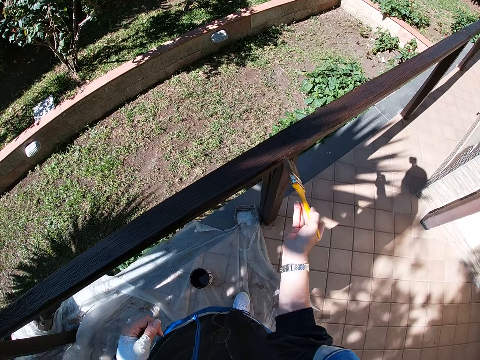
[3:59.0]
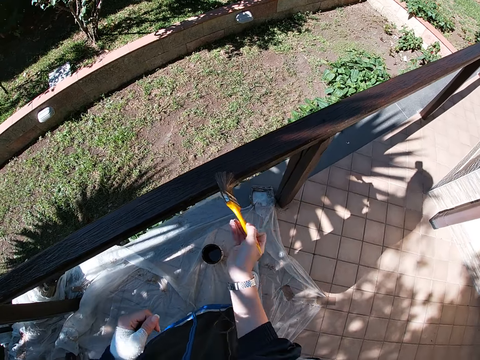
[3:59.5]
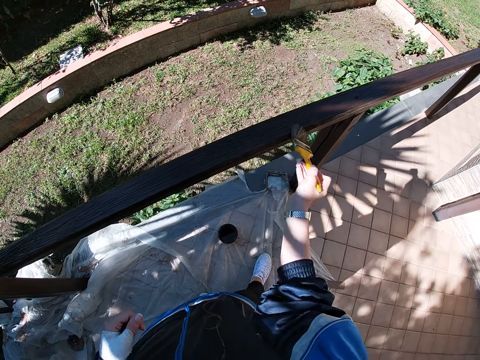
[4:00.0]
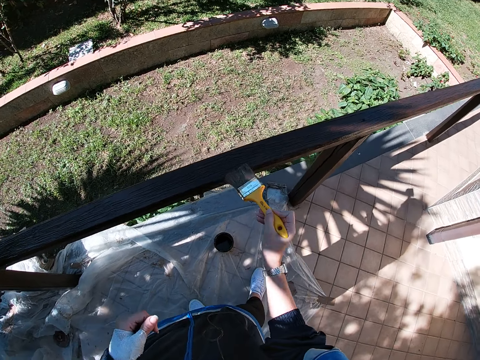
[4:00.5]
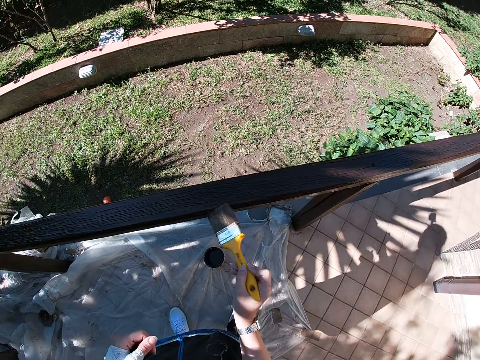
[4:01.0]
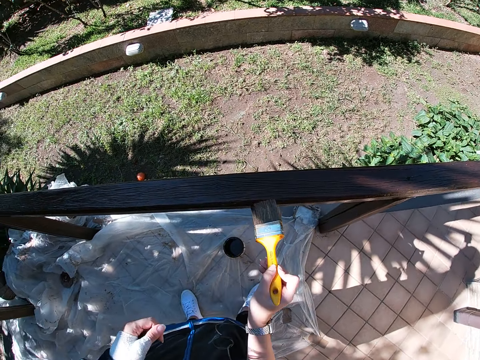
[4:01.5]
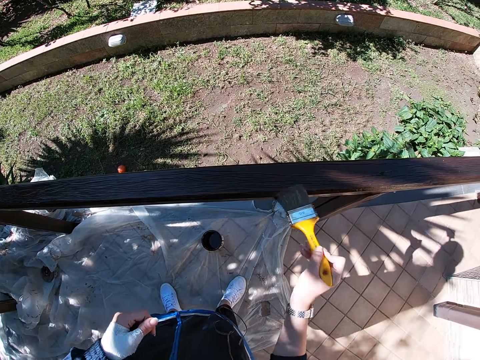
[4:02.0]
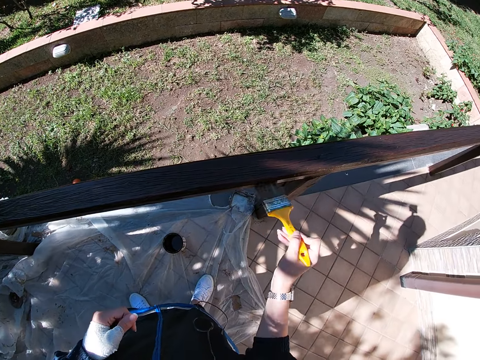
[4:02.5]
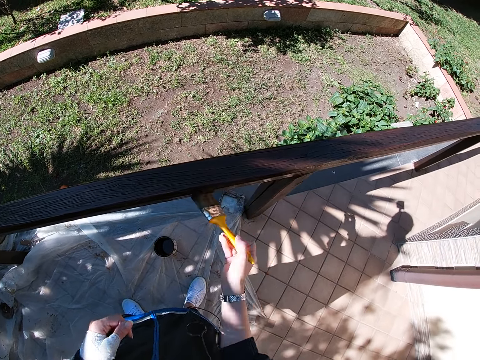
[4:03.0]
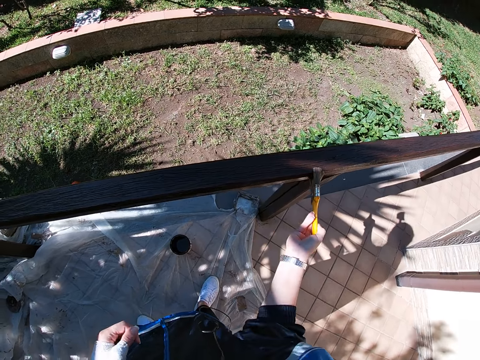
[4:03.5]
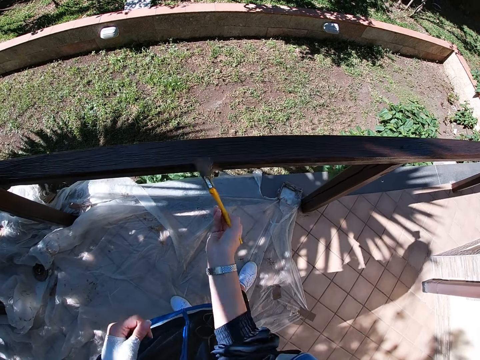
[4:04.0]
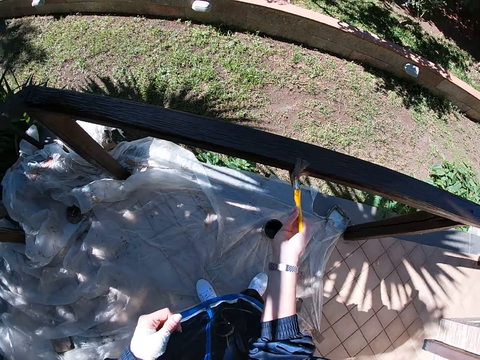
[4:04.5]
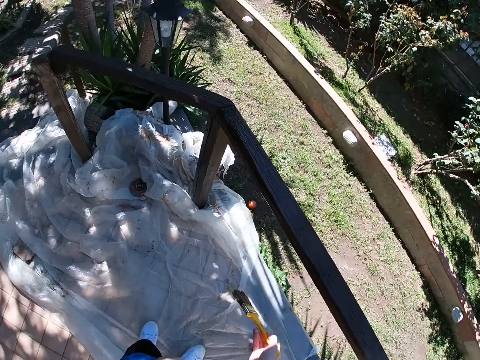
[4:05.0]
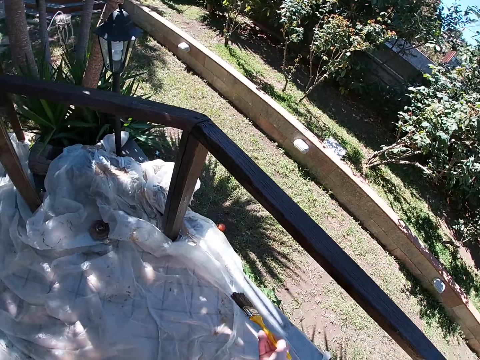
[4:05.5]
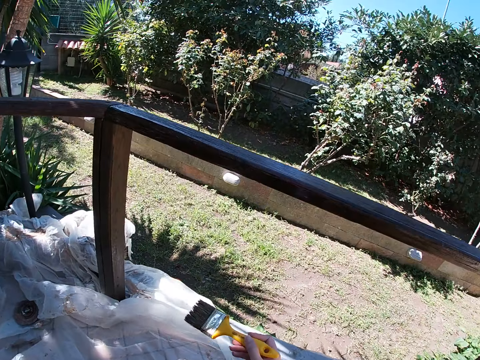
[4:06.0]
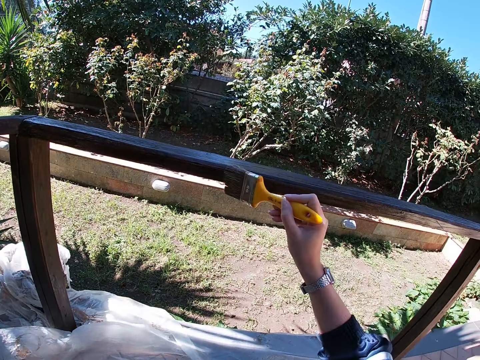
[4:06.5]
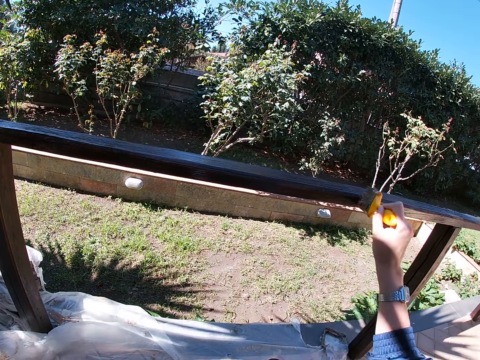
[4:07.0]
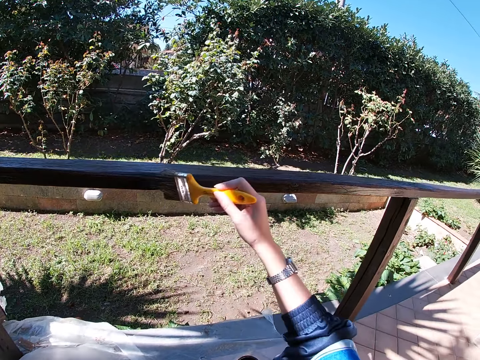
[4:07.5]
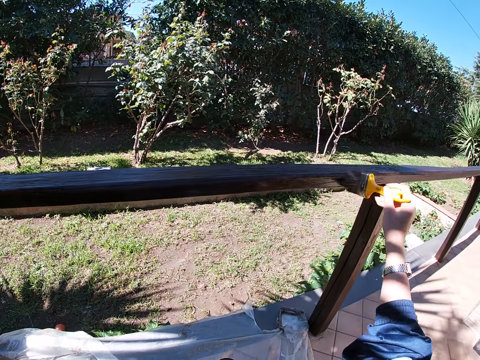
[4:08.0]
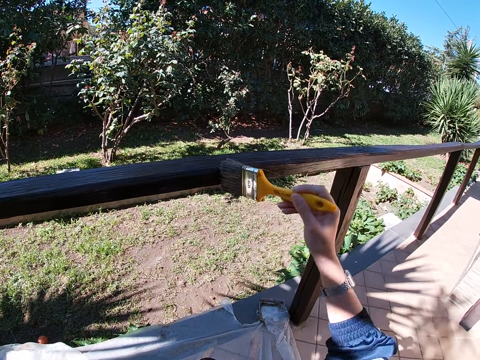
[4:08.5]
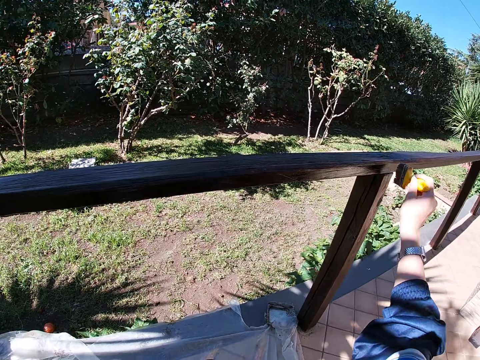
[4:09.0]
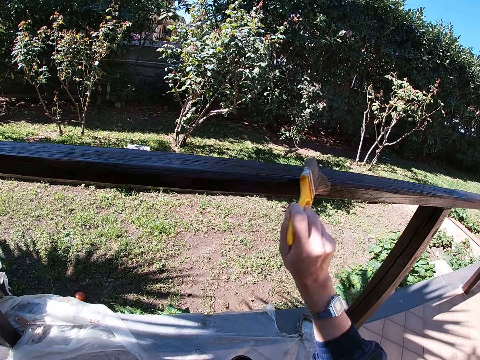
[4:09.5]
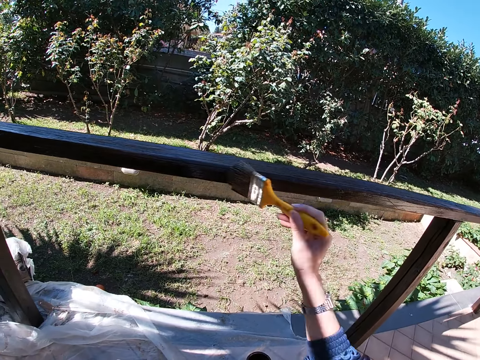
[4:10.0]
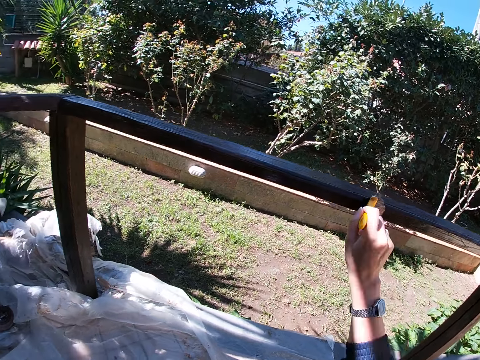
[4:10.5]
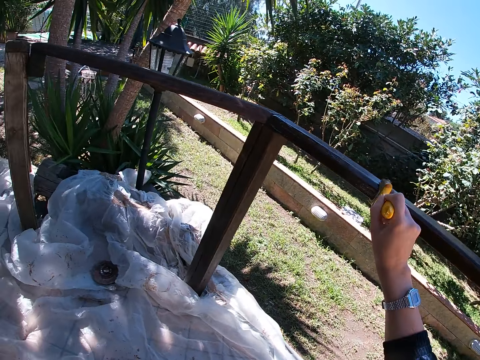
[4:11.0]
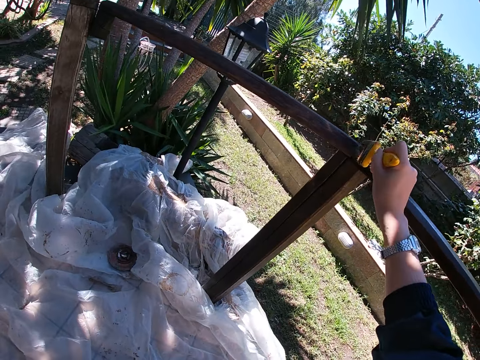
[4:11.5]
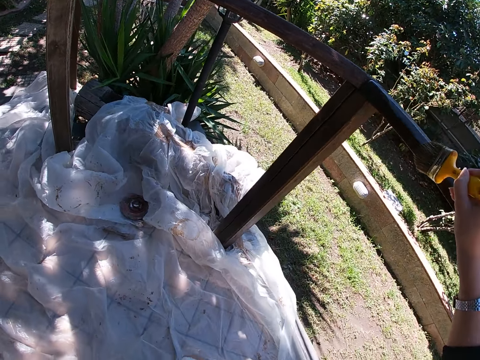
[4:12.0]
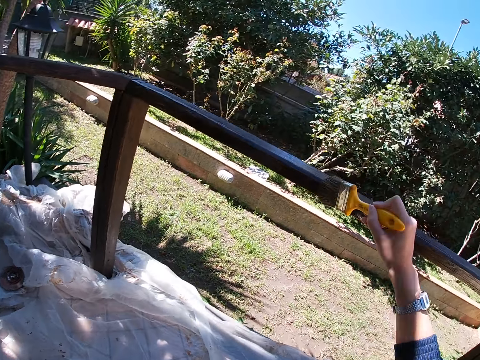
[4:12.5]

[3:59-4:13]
The camera wearer stops painting the frame of wood. They squat. They paint the frame of wood.

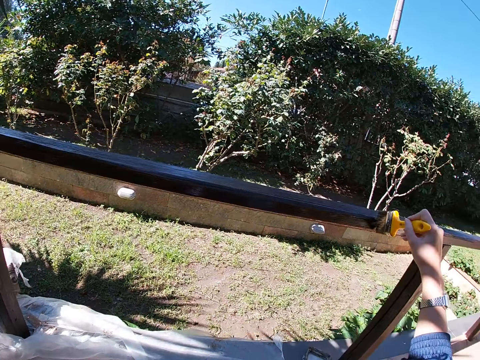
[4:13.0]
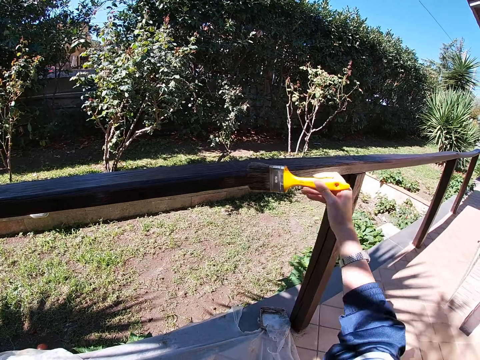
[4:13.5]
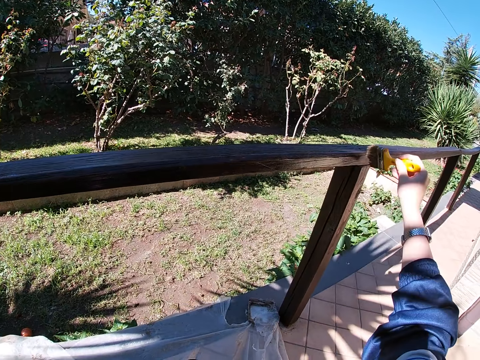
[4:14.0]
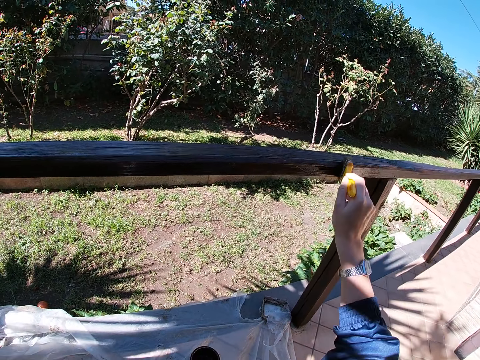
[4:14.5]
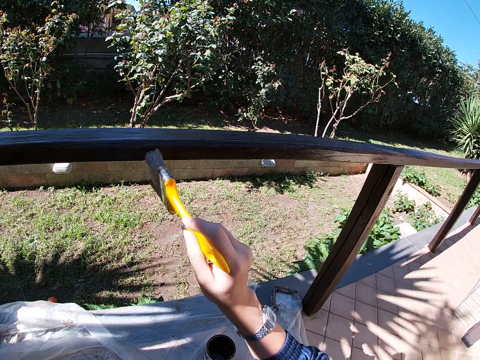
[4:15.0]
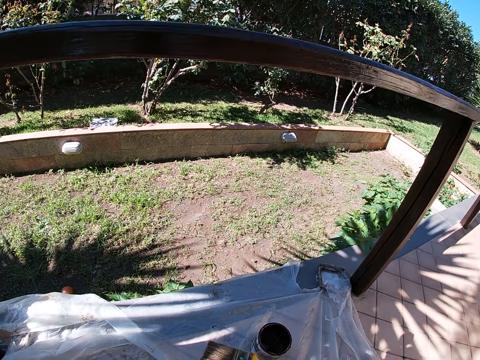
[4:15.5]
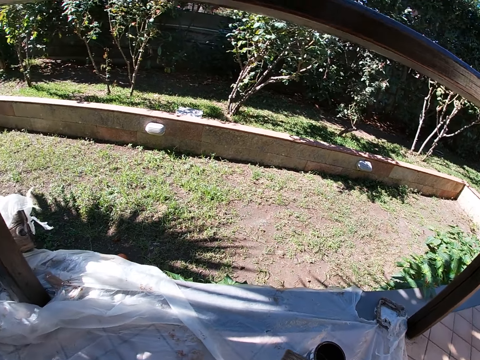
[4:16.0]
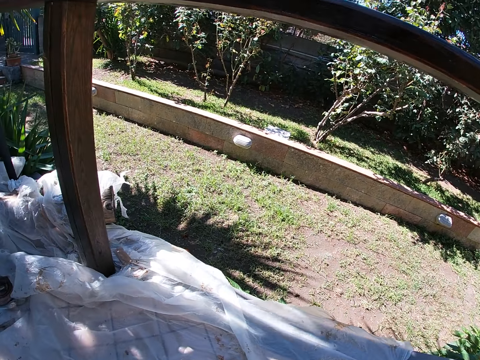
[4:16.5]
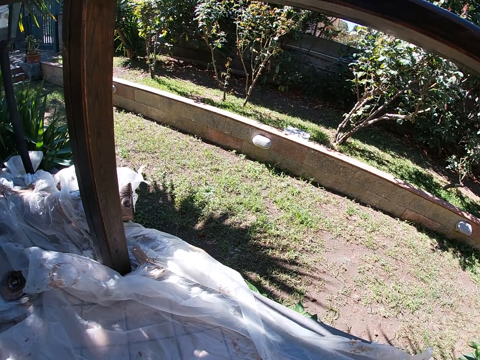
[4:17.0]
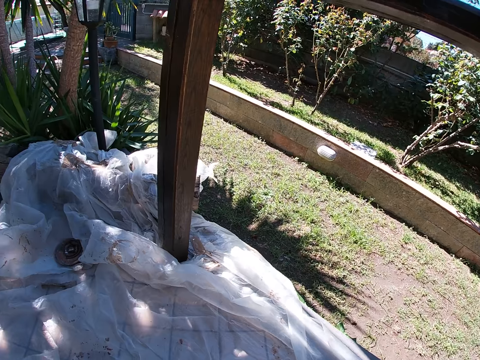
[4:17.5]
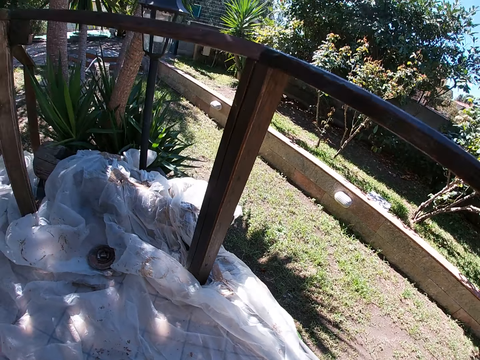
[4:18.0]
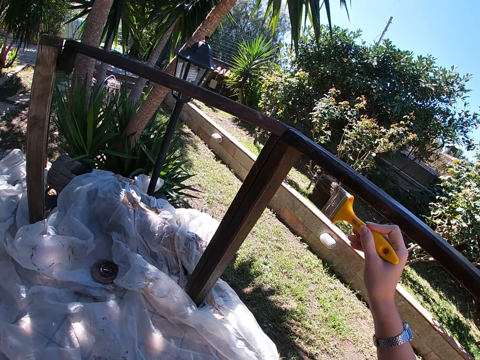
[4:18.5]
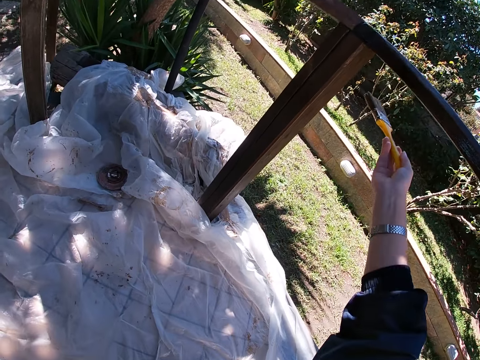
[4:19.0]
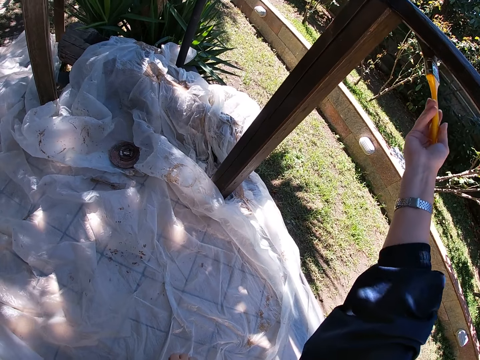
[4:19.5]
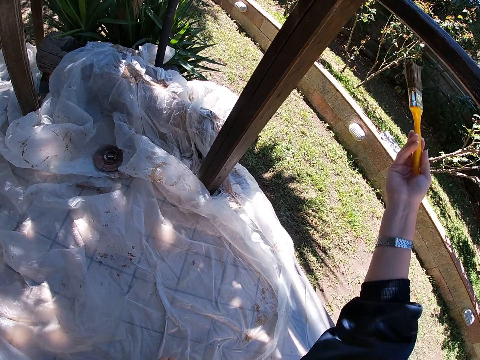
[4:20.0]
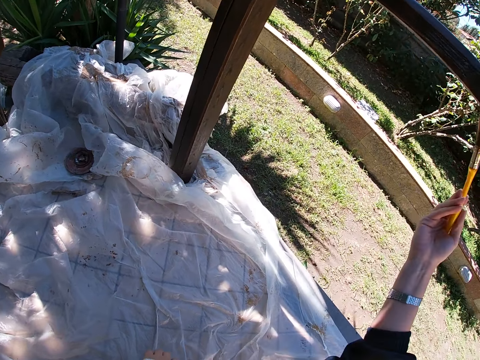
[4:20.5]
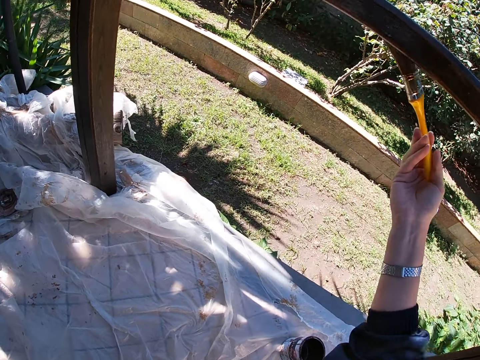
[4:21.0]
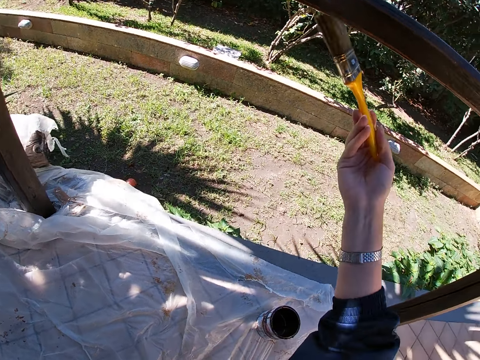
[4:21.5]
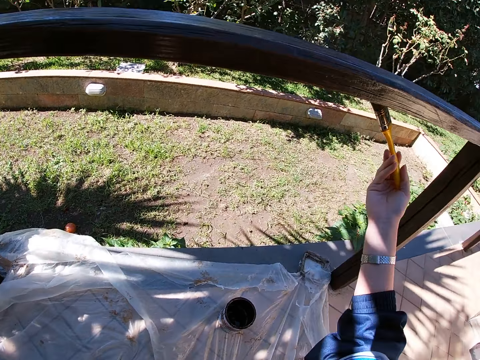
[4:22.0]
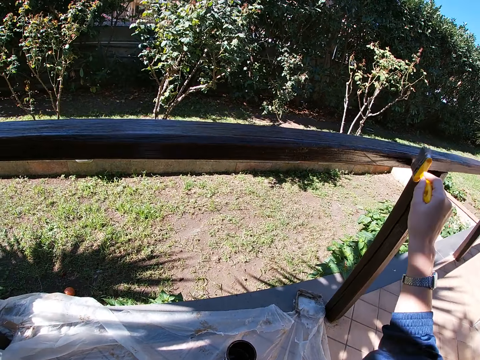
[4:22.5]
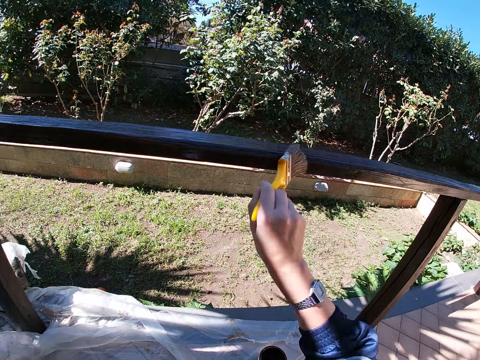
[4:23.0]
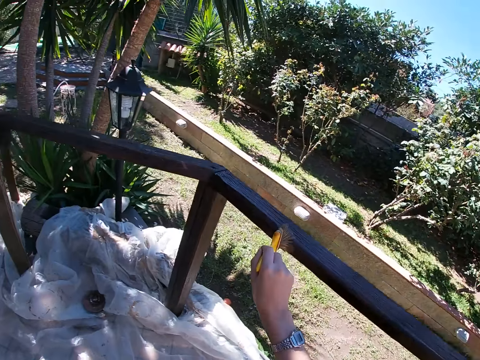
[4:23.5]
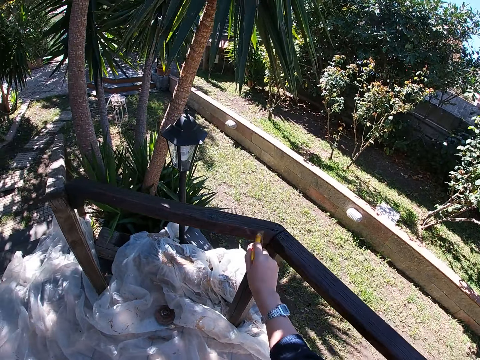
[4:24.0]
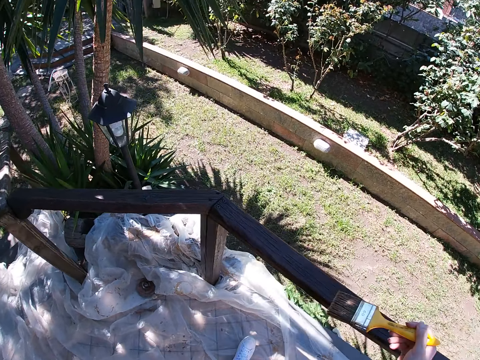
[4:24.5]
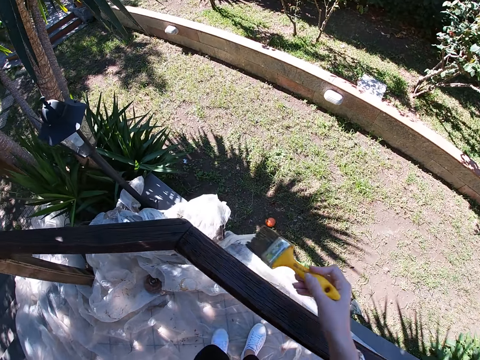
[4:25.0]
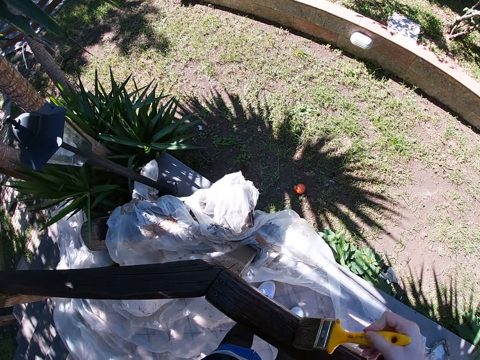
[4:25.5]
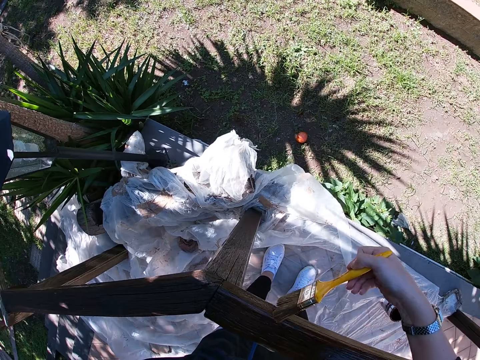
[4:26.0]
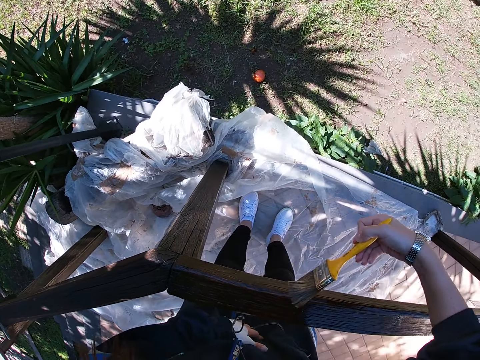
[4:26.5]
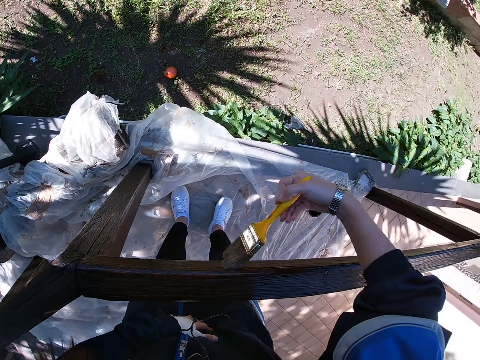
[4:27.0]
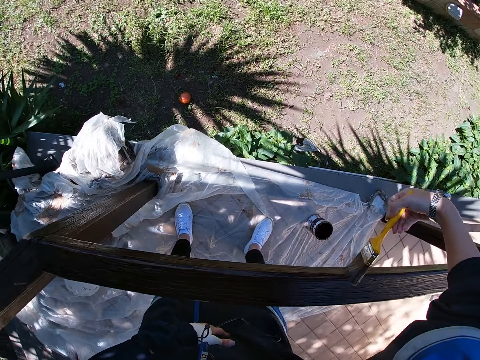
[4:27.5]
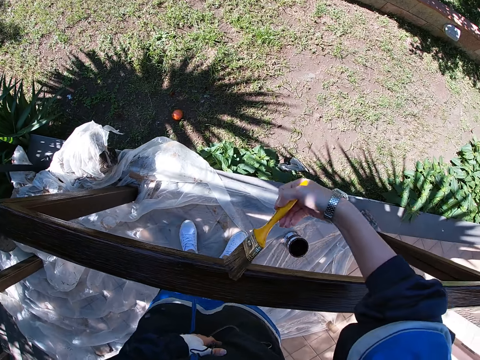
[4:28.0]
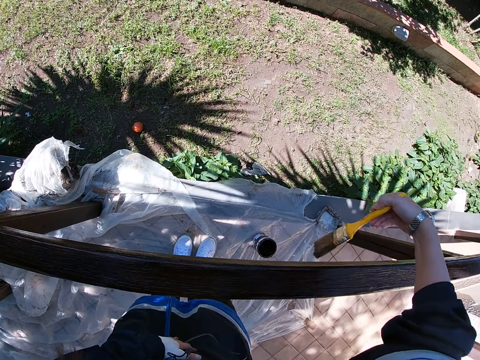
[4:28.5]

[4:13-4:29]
The camera wearer stops painting the frame of wood. They paint the frame of wood. They stand up. They stop painting the frame of wood. They paint the frame of wood.
